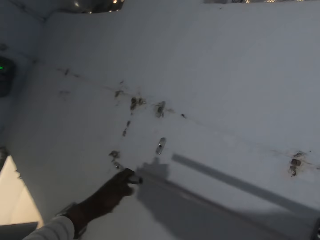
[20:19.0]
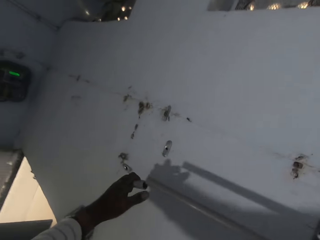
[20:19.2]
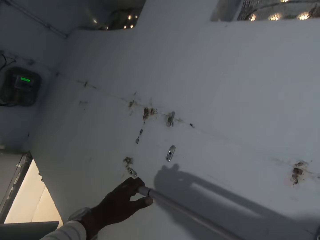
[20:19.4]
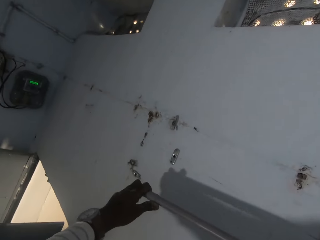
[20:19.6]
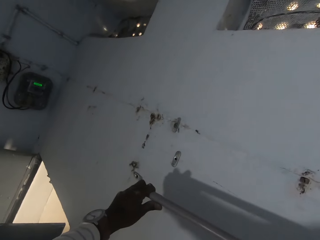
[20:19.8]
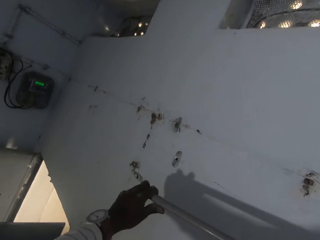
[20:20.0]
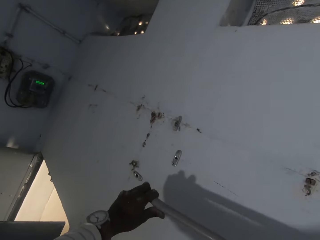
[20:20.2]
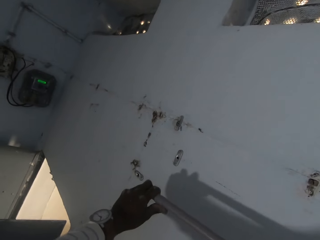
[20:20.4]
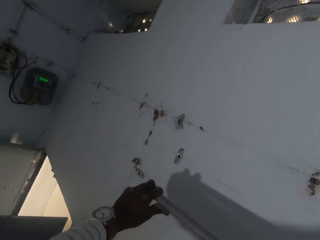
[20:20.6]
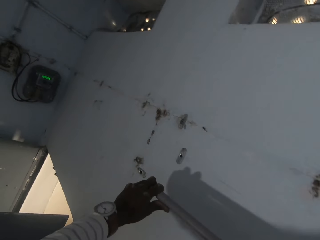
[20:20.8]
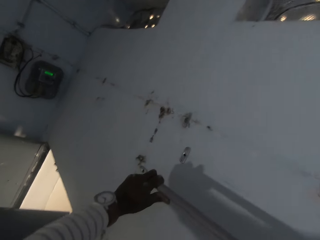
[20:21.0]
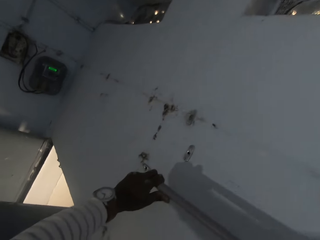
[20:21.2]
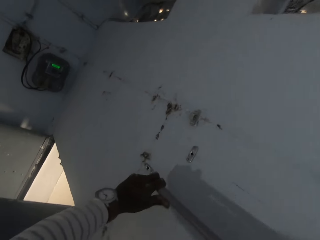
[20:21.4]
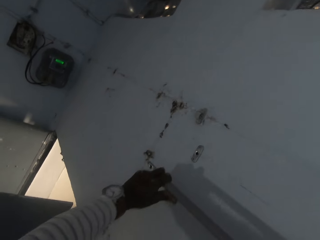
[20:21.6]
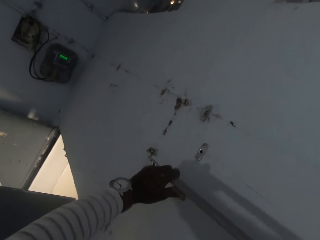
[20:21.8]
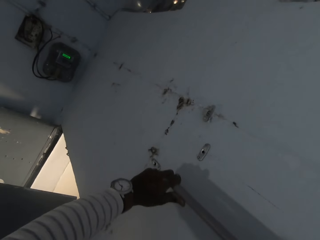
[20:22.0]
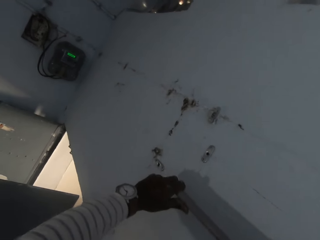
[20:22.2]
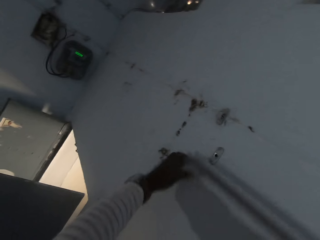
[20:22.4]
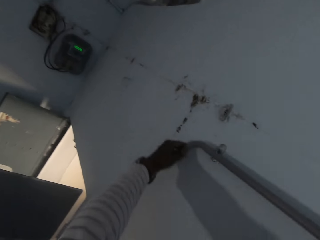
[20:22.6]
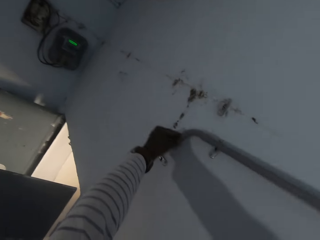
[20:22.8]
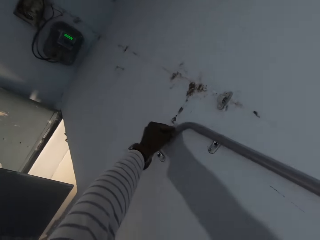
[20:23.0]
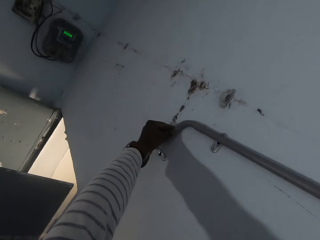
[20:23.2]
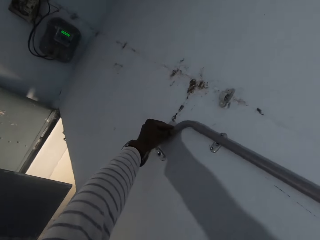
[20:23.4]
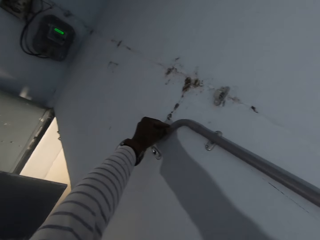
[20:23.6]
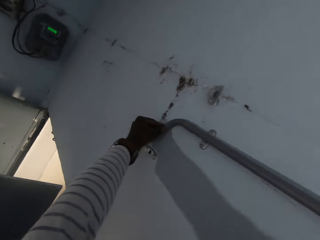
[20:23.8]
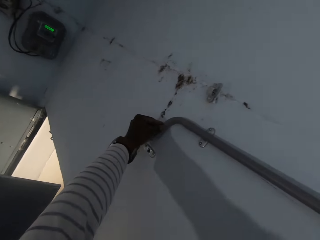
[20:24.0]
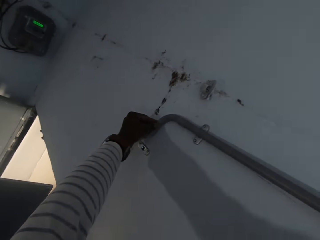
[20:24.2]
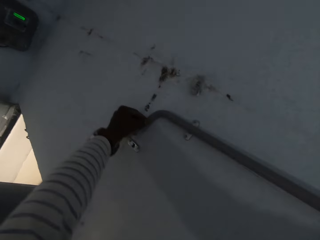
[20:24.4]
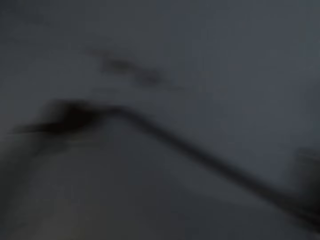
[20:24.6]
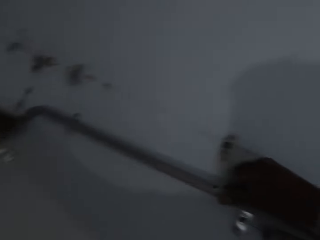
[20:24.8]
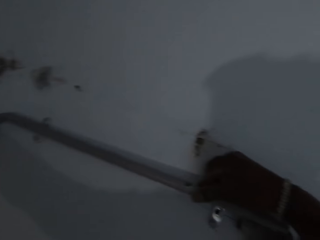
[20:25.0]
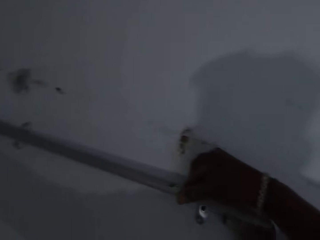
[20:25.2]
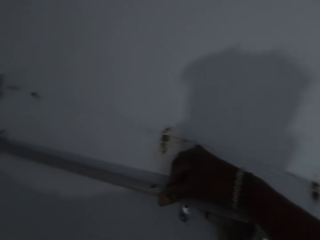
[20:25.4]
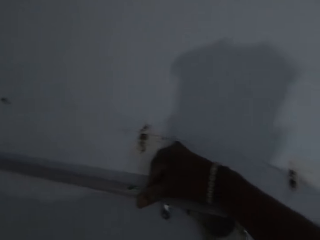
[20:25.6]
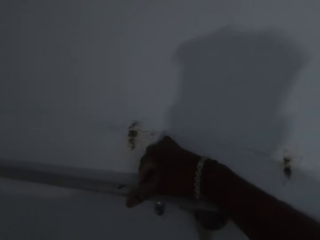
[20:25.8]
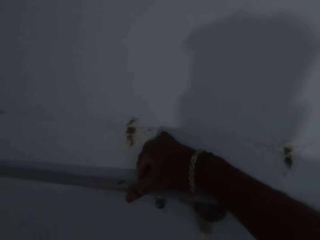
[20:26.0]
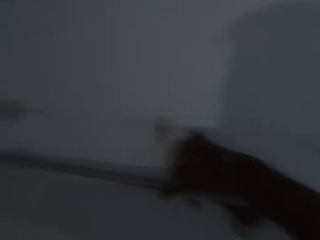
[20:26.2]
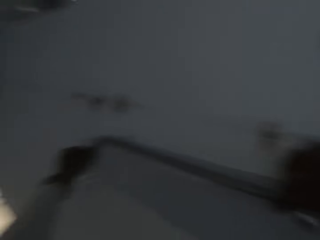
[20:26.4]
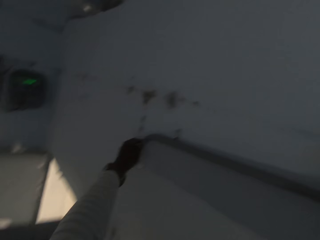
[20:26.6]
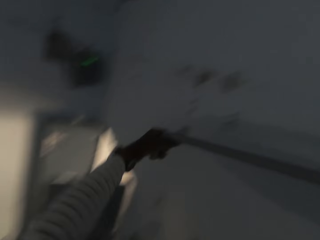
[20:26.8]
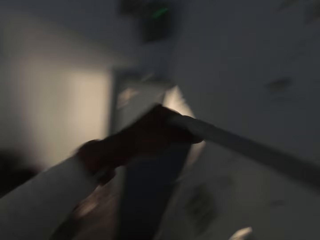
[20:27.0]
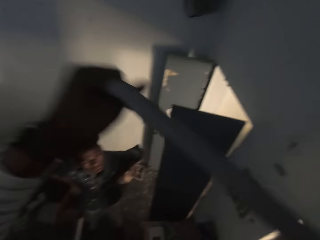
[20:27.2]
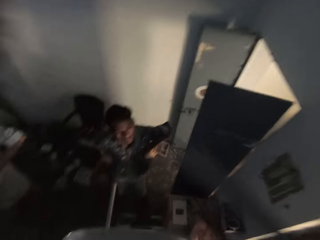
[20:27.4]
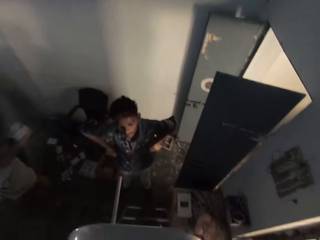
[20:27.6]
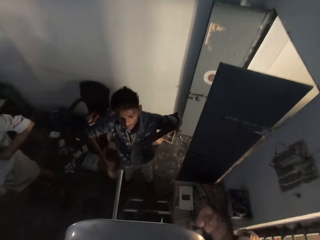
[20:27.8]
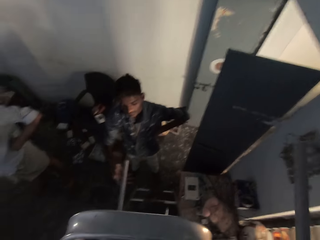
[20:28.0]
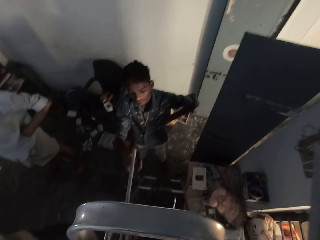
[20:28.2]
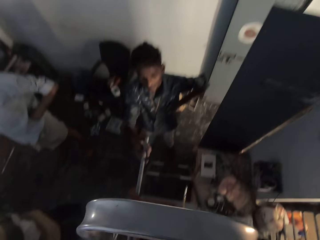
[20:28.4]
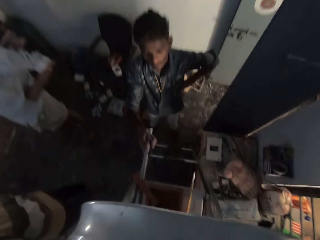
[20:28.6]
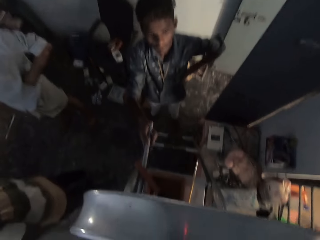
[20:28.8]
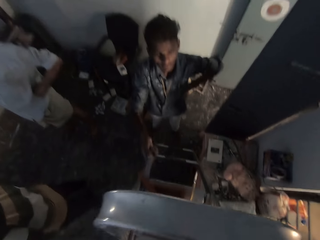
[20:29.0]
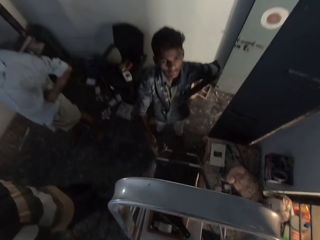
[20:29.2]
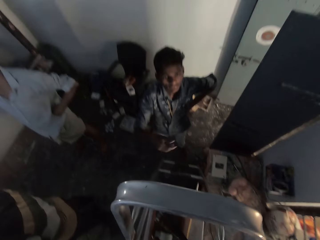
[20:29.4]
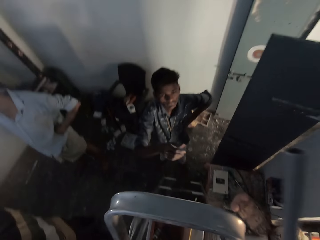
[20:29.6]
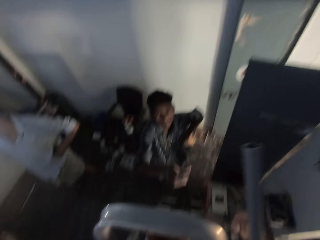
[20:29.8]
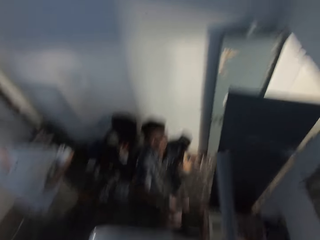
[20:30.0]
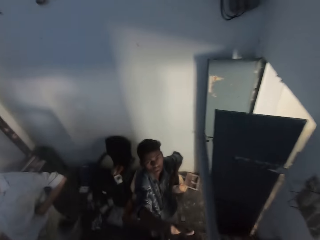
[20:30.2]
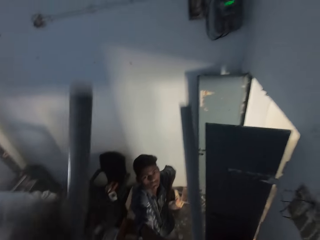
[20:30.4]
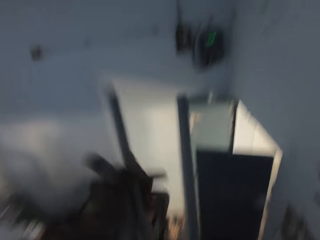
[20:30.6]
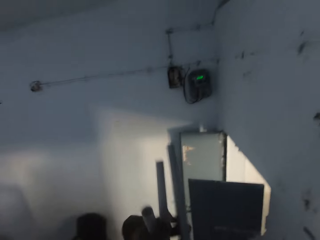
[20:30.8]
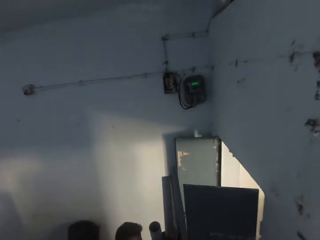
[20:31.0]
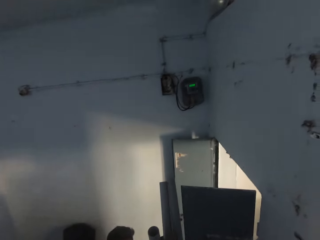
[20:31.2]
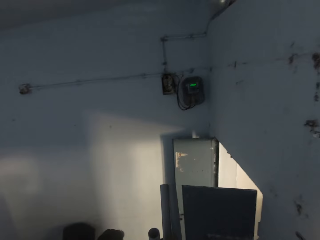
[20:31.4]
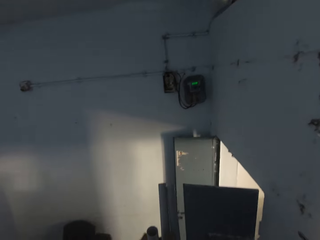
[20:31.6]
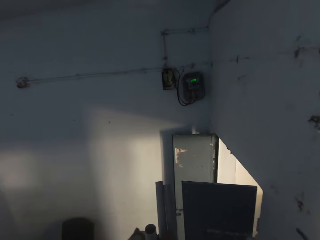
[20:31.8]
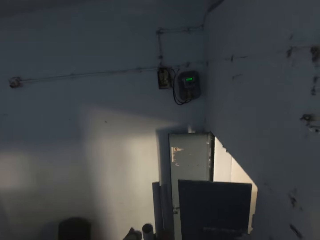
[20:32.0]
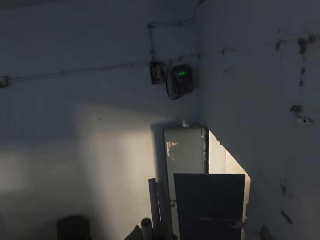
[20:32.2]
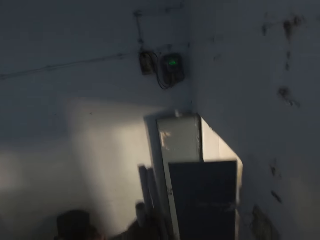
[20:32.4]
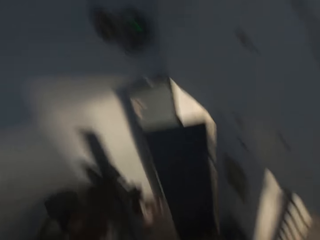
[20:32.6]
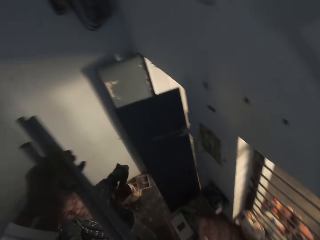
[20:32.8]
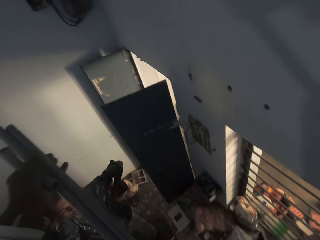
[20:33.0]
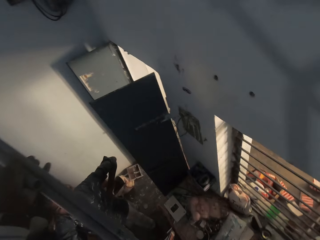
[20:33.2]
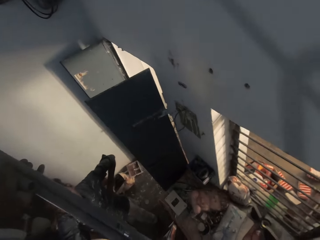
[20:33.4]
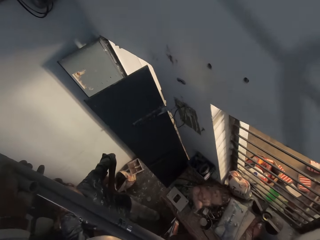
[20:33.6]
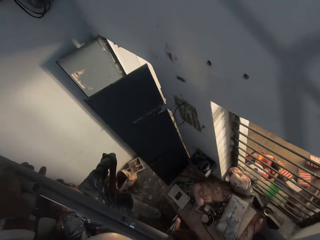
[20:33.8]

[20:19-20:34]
The camera wearer inserts the rods or electric pipe into each other with his hands. He fixes the electric pipe. He places the rods on the hook or pipe clamp on the wall with his hands. A man touches a rod on the ladder with his right hand. The camera wearer holds the rods in his right hand.

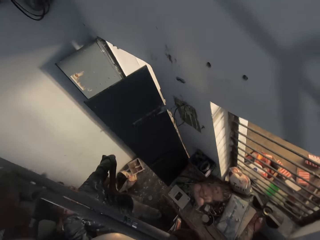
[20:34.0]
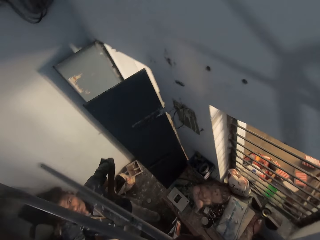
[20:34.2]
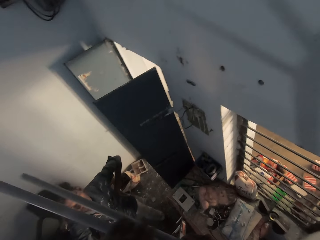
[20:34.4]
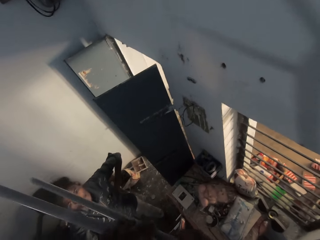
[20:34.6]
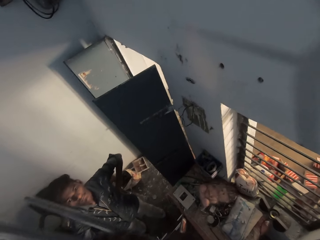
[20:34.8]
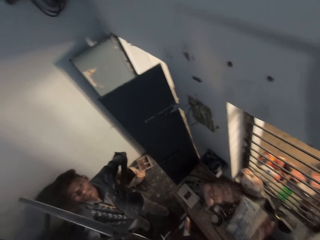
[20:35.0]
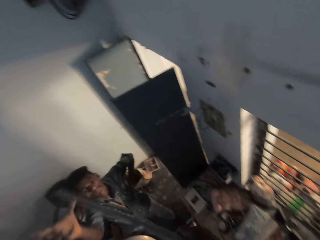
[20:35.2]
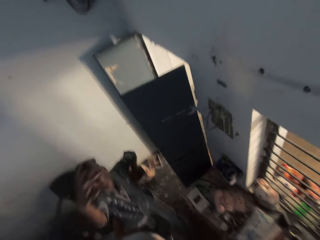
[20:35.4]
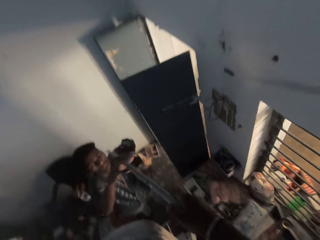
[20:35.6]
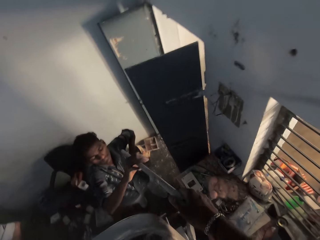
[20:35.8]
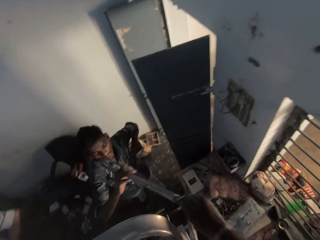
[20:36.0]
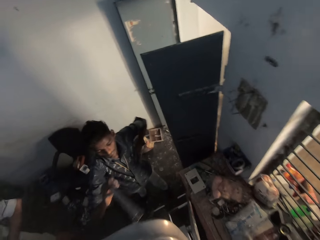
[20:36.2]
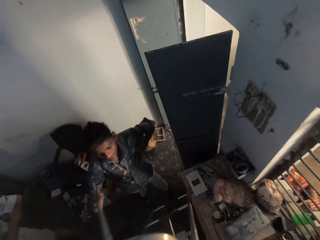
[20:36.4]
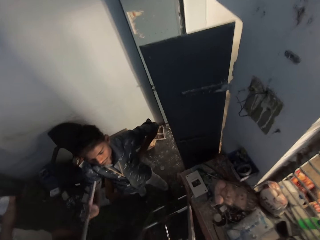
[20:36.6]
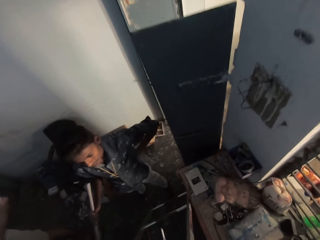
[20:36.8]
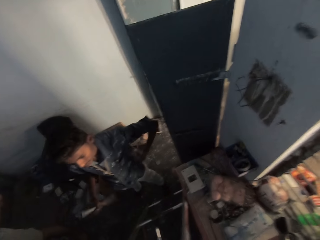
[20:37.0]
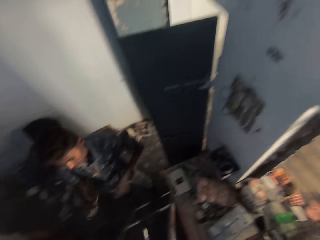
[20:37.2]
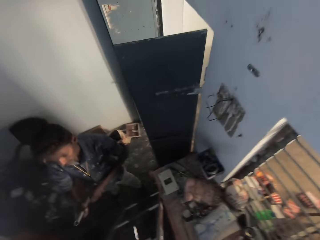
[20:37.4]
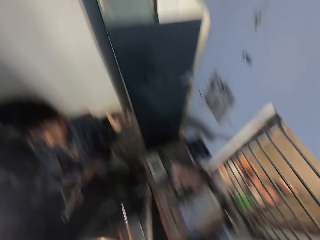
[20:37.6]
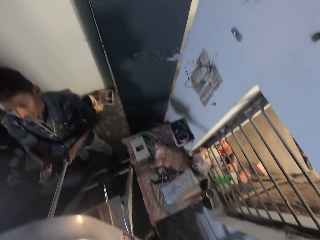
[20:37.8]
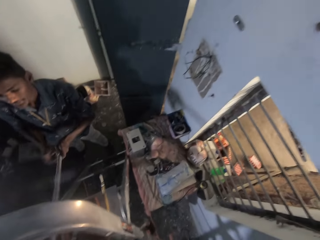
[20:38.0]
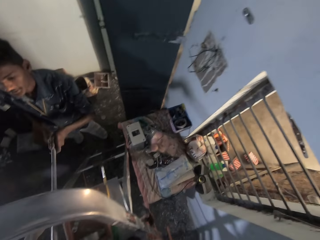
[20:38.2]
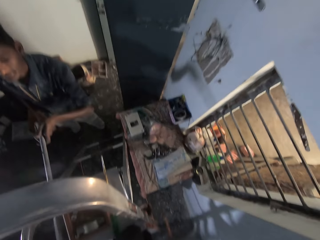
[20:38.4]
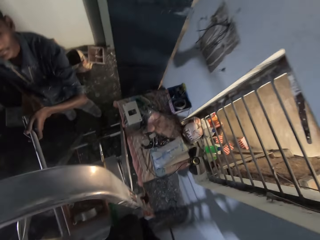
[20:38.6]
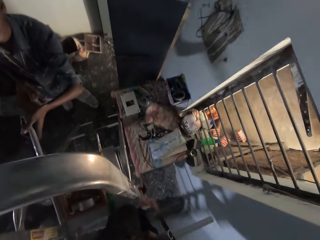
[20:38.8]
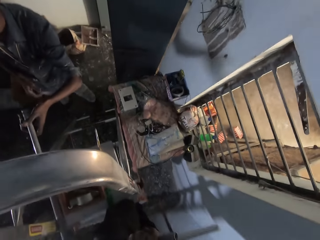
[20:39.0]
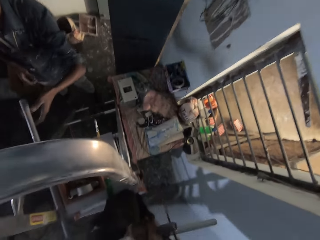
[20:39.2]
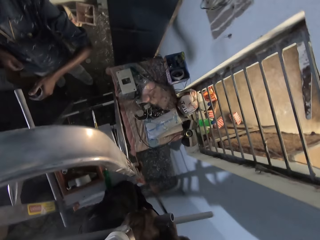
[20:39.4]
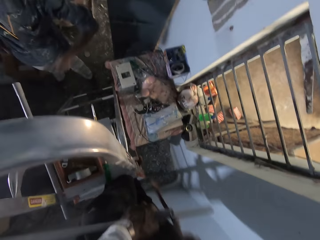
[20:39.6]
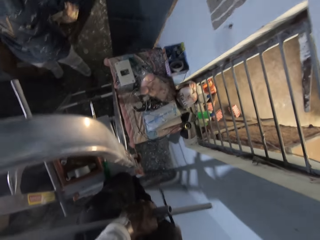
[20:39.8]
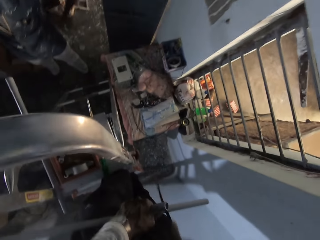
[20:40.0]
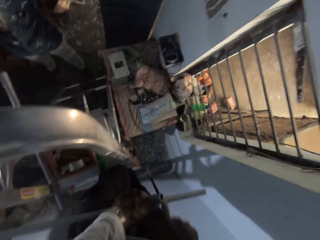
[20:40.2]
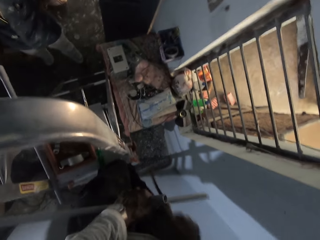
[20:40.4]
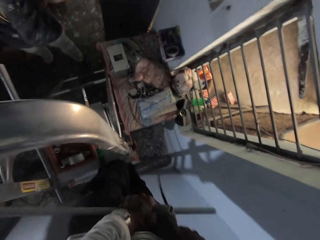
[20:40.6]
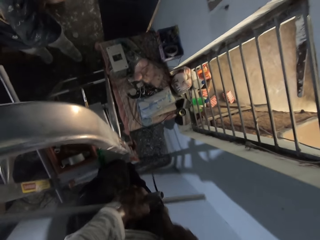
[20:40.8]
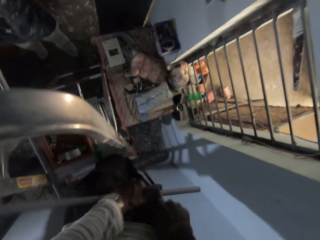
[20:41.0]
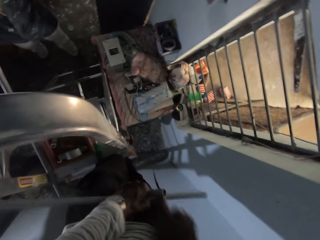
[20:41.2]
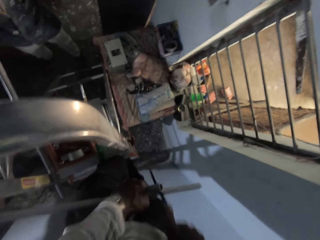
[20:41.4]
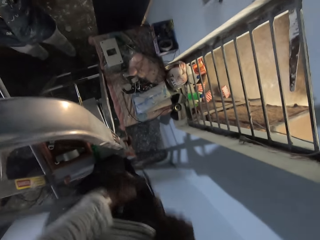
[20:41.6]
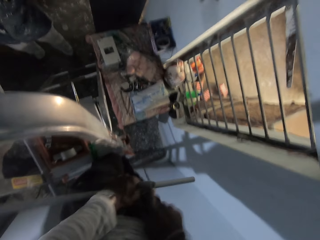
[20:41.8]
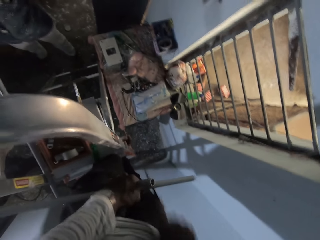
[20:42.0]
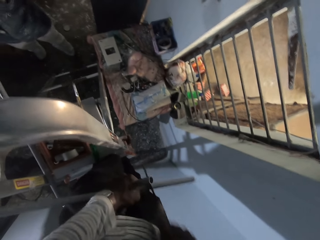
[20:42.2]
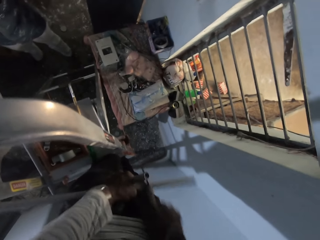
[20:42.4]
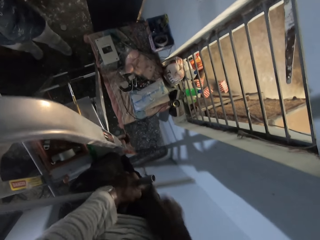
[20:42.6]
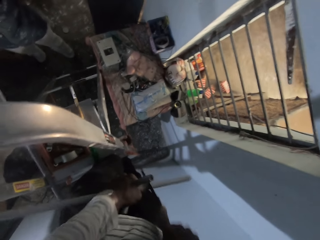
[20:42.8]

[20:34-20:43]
The camera wearer passes the rod in his right hand to a man. The man passes the rod from his right hand to his left hand and places the rod on the ladder with his left hand. The camera wearer cuts the rod with a hand saw in his right hand.
